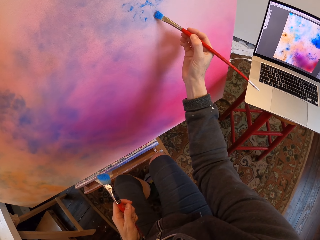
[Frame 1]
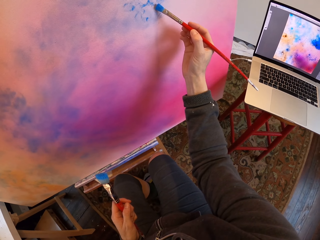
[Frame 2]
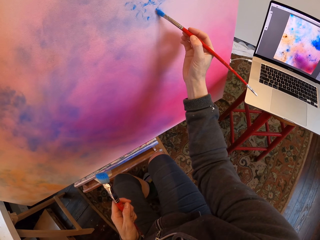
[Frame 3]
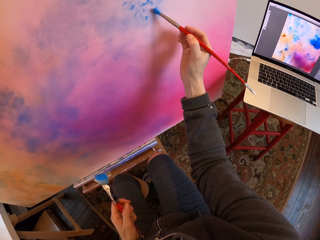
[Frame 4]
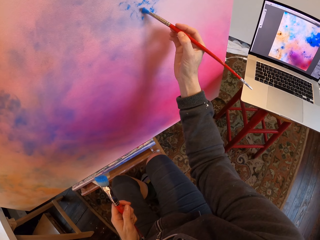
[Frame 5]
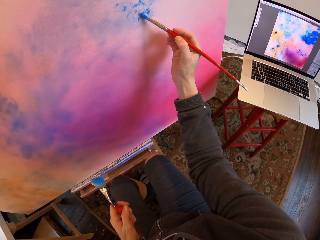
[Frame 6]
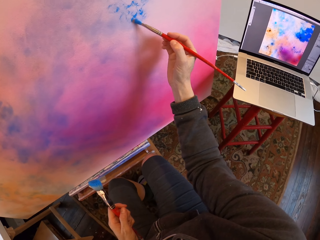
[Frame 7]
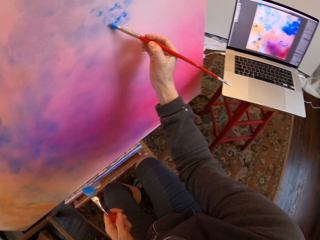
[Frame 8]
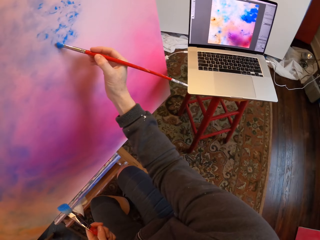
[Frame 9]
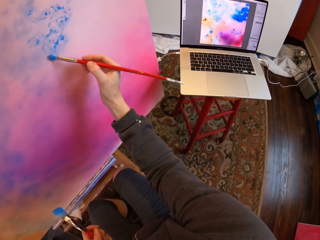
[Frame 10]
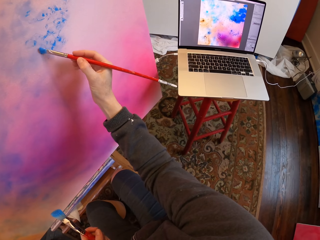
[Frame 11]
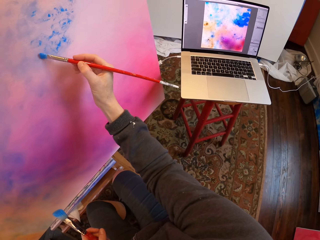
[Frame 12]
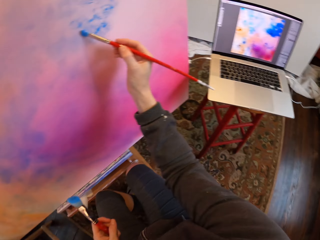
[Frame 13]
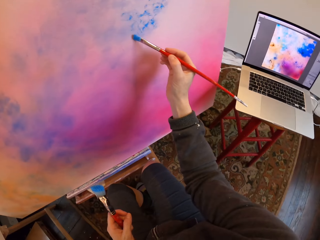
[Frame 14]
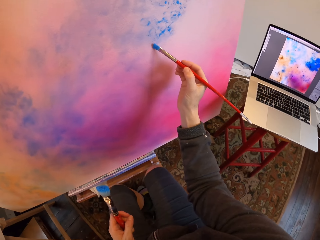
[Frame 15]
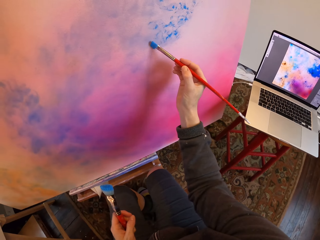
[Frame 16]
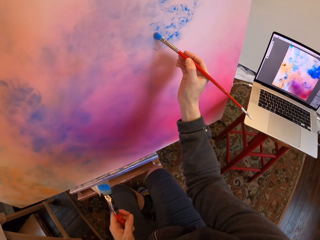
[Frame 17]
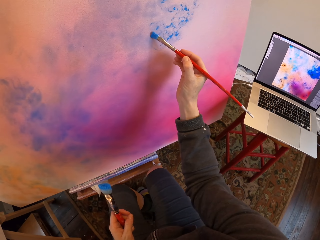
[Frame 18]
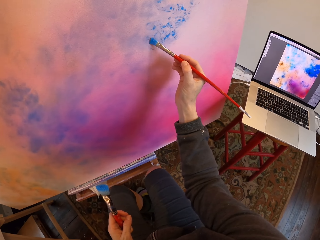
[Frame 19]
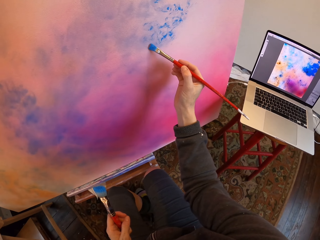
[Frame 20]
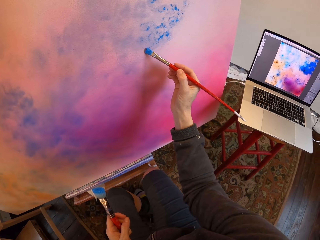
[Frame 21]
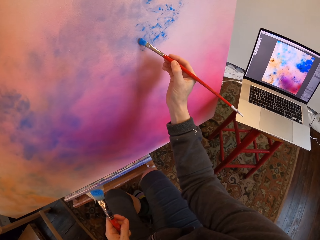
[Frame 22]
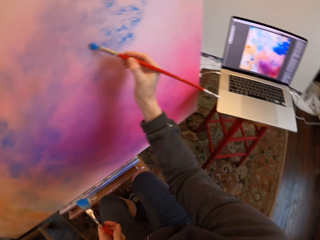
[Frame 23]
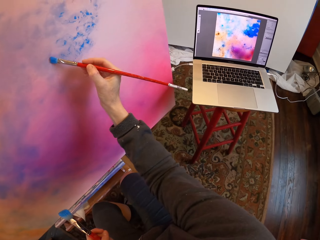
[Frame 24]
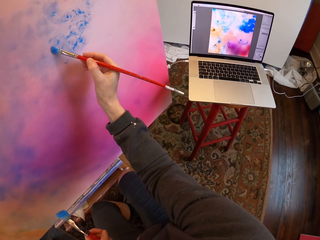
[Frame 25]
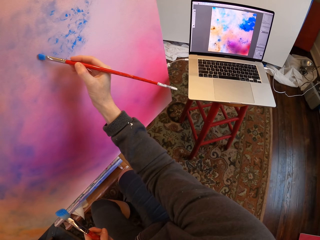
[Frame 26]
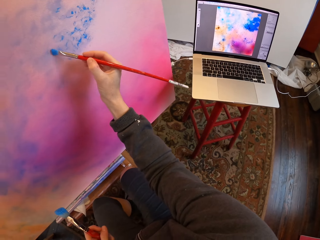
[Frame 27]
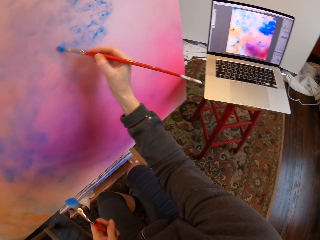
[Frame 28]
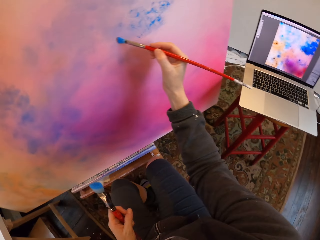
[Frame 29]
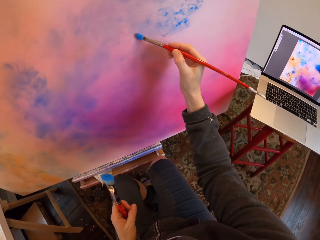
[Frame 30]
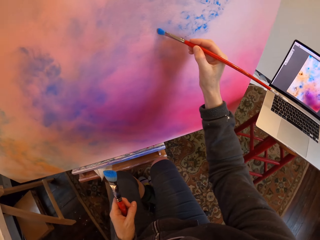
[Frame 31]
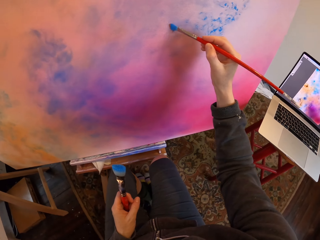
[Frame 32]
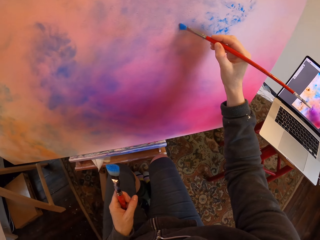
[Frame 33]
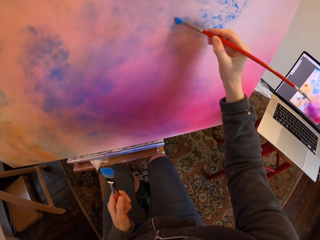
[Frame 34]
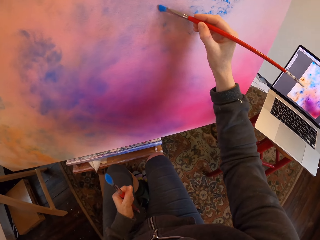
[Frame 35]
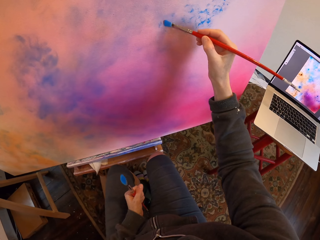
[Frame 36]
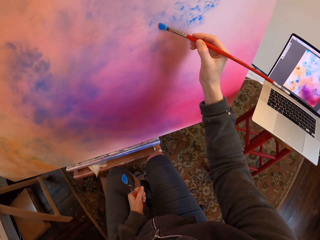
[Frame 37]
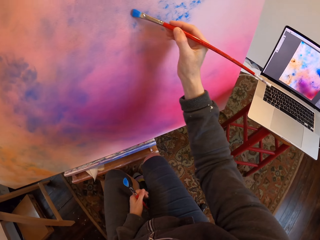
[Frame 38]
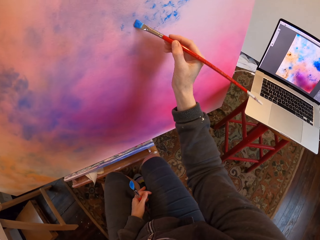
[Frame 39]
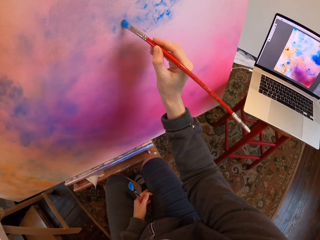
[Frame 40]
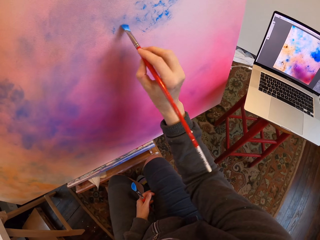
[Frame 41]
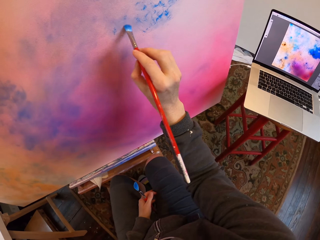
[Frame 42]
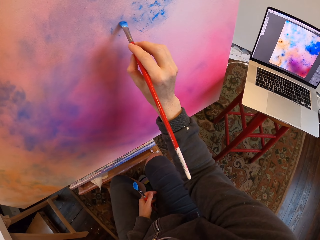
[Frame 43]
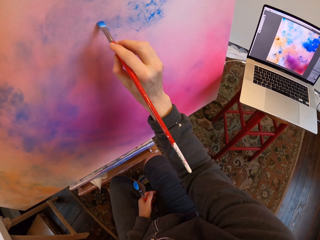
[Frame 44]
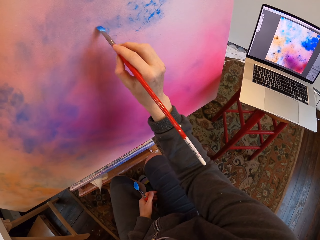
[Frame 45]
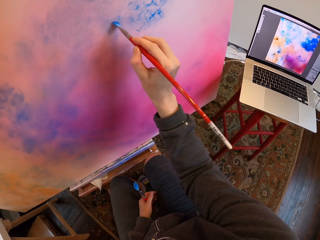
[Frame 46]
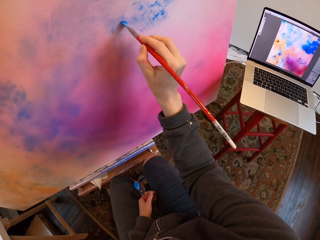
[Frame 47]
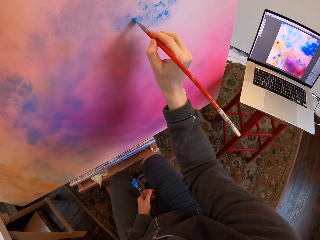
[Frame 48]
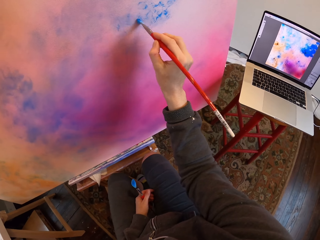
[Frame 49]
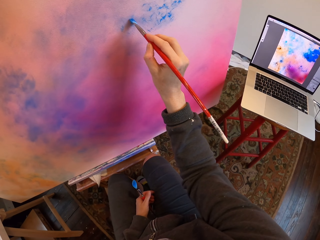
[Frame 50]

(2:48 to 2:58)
The camera wearer looks at the laptop. They paint.

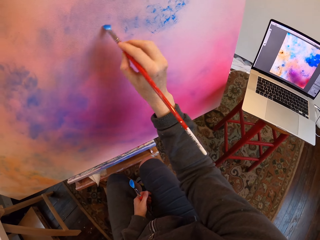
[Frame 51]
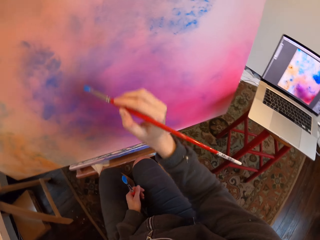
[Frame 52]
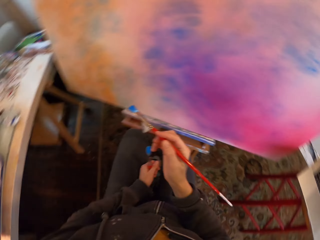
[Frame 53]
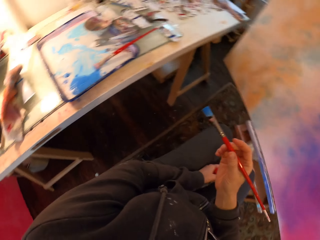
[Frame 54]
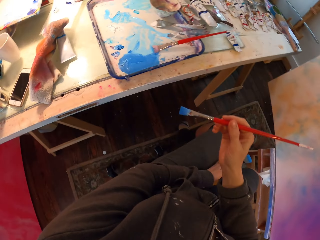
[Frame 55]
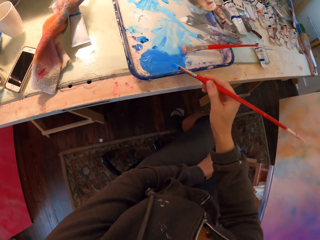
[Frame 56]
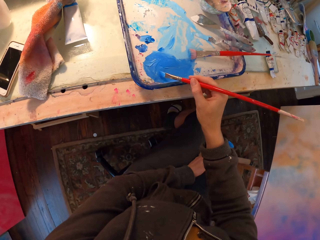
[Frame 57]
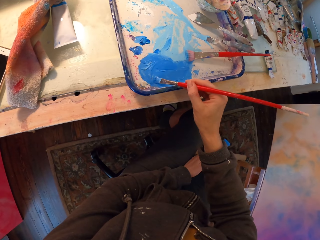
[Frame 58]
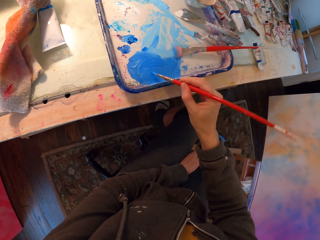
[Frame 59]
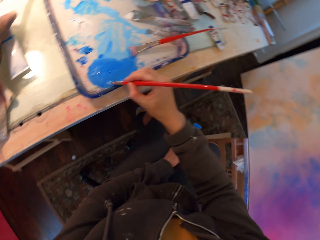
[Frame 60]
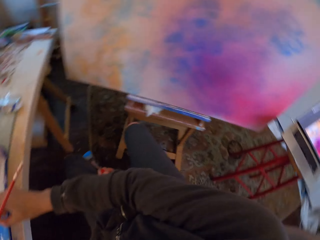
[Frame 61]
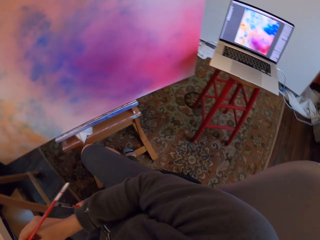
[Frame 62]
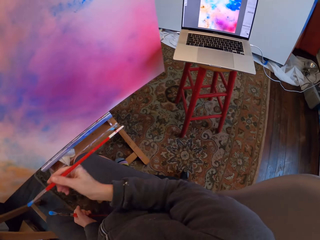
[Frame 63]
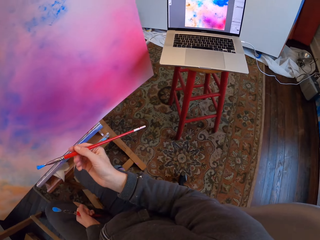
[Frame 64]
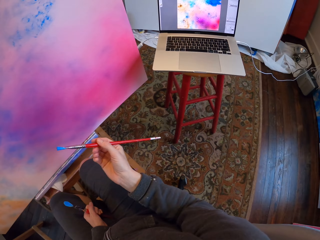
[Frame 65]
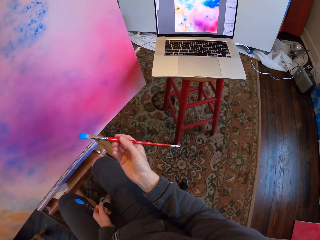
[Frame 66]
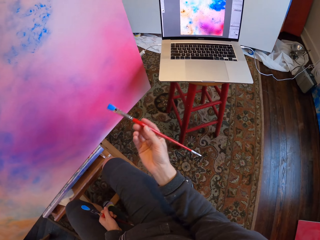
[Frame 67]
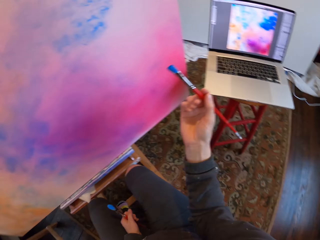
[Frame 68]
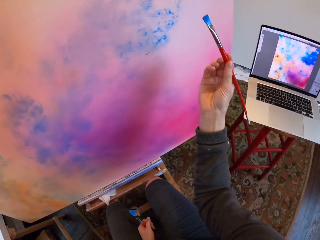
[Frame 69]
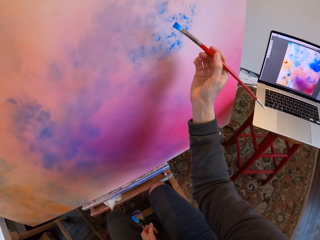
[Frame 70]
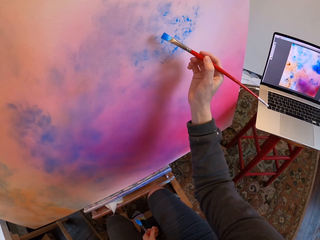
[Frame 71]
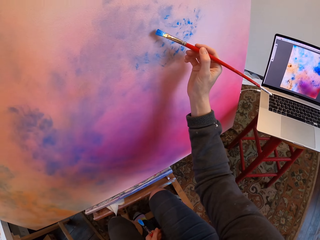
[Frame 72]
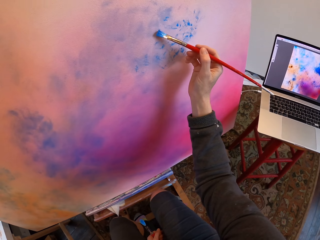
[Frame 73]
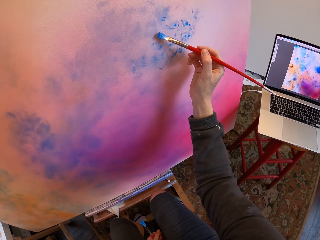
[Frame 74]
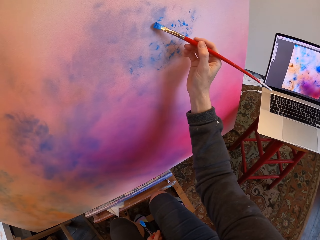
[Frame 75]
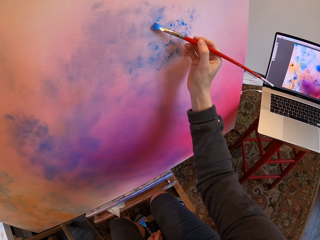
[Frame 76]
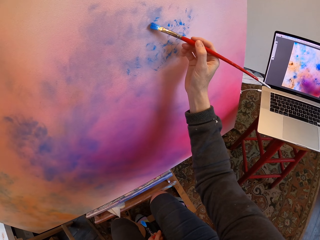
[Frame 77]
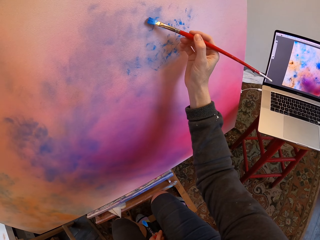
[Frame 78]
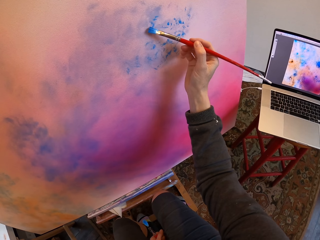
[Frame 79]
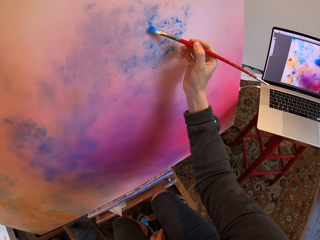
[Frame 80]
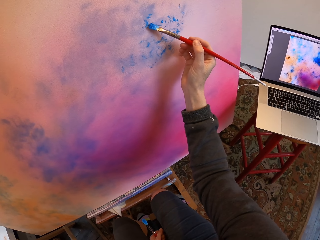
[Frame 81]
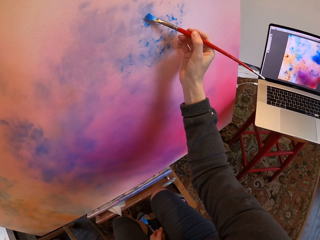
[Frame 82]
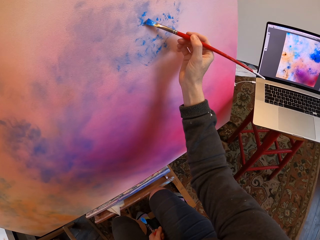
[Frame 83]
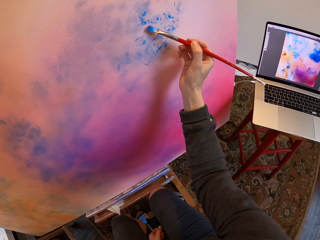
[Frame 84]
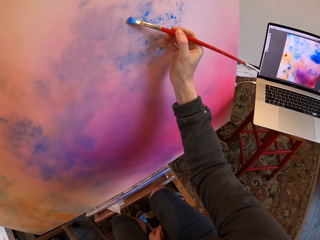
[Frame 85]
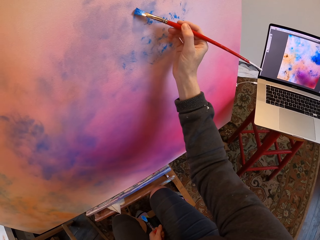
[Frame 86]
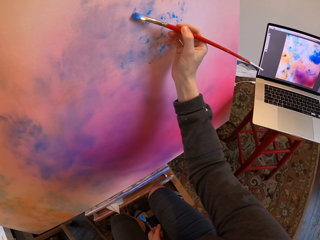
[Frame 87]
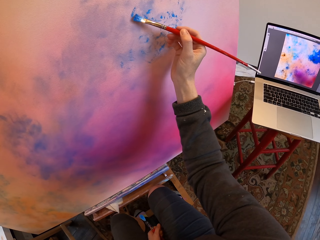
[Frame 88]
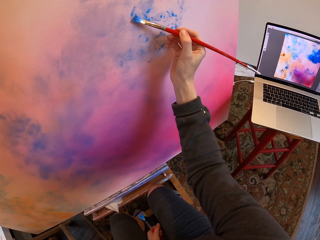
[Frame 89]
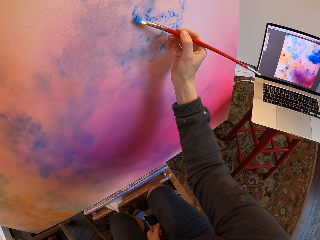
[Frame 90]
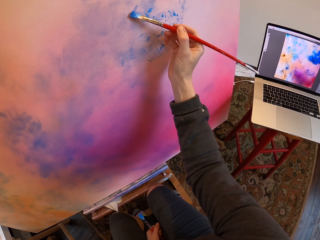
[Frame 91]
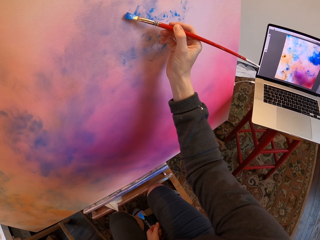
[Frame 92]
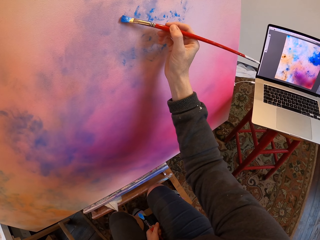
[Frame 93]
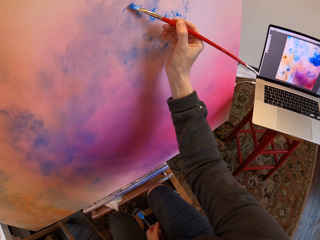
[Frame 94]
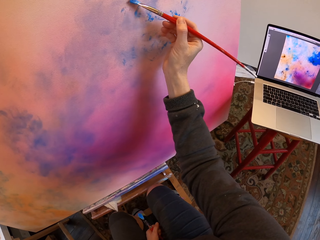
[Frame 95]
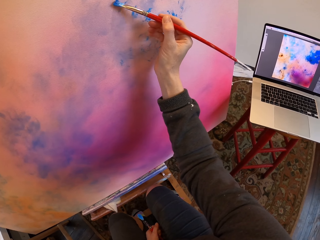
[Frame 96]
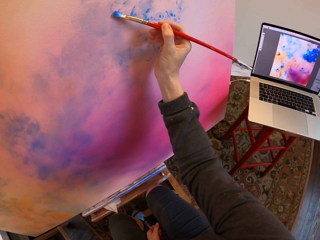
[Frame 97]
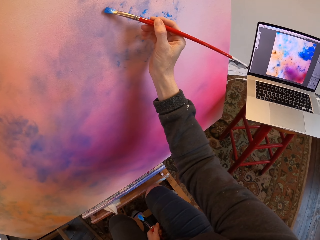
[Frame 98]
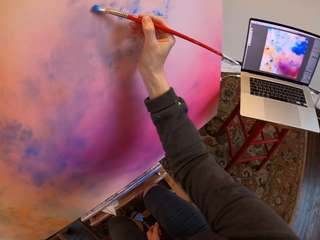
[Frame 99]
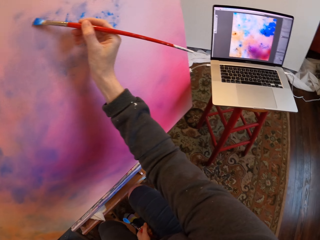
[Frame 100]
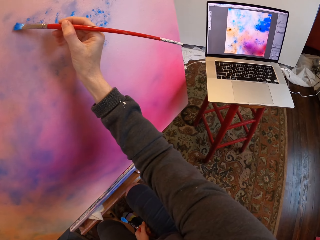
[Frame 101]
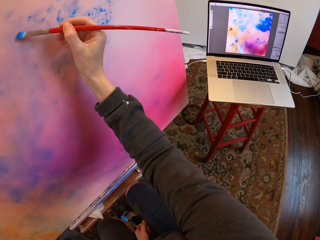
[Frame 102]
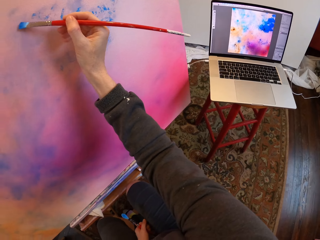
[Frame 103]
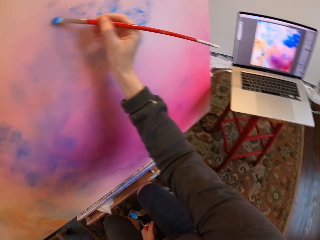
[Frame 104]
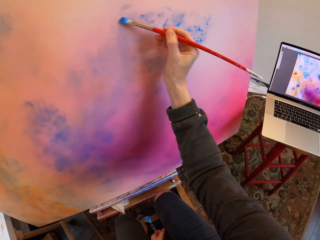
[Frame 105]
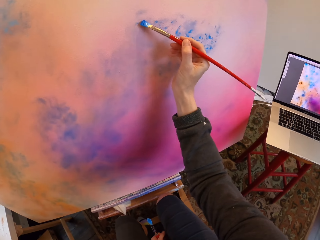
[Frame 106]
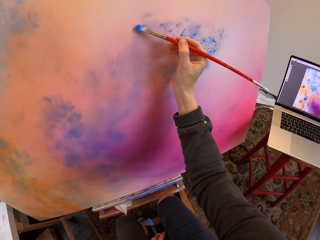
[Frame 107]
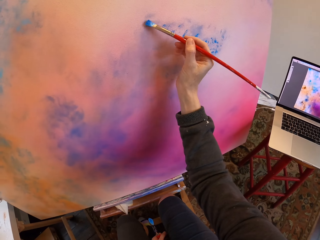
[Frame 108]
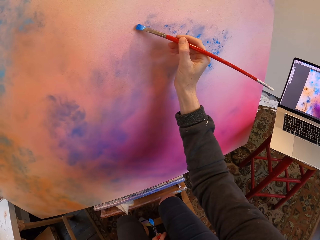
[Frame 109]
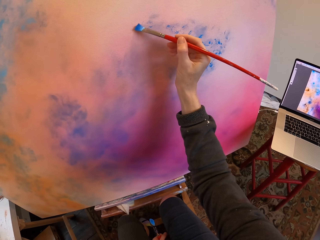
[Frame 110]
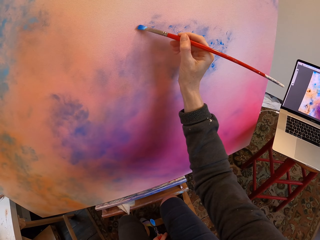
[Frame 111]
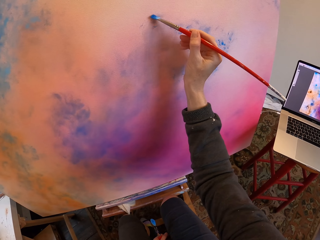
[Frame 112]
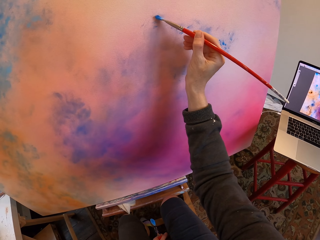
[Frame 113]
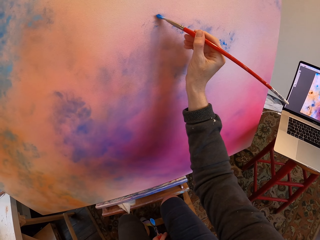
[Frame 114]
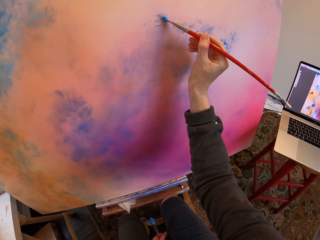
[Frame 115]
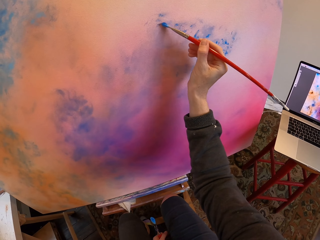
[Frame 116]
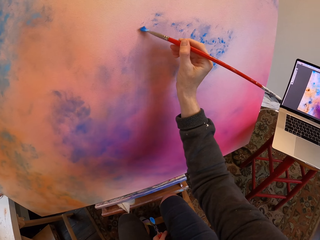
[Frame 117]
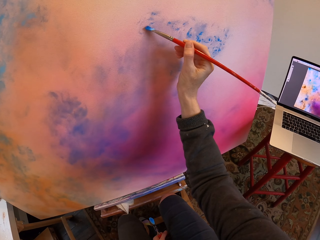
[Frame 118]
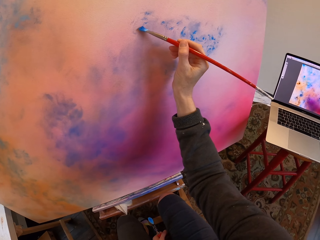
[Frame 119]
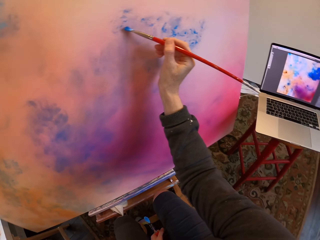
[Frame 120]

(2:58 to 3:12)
The camera wearer dips the brush in the paint. They look at the laptop. They paint. They look at the laptop. They paint.
